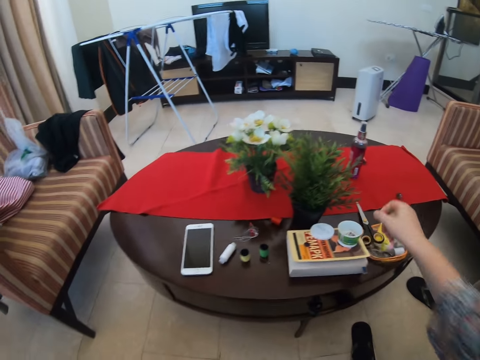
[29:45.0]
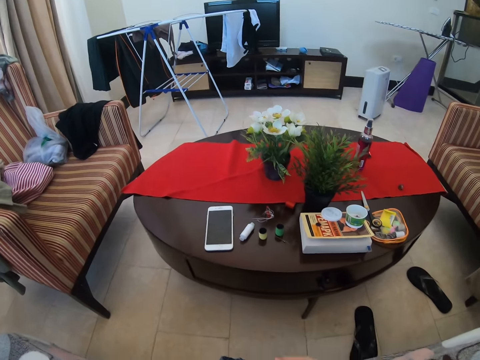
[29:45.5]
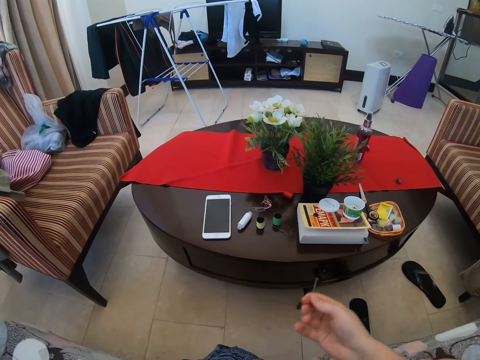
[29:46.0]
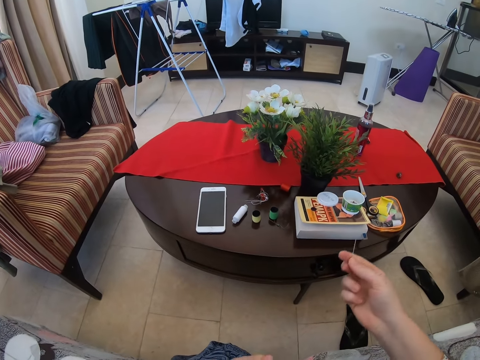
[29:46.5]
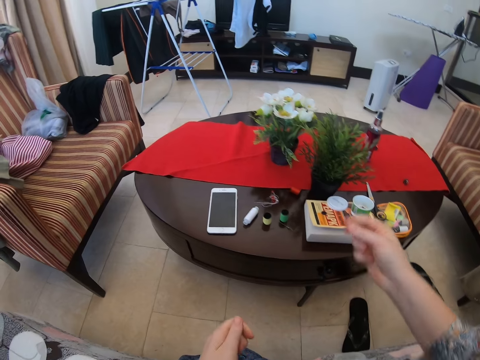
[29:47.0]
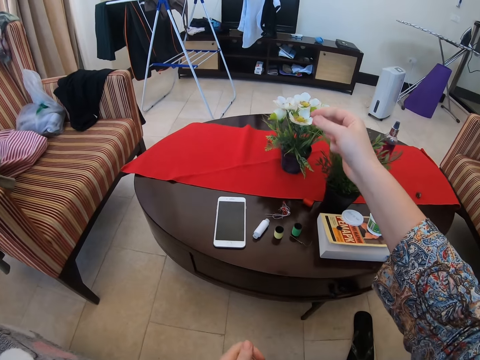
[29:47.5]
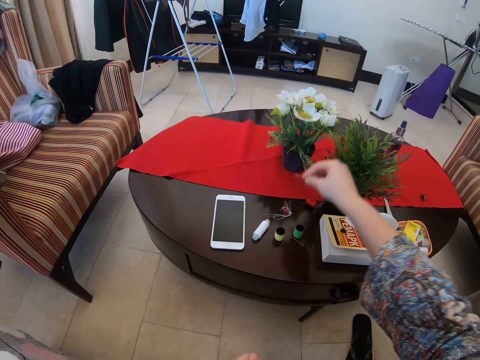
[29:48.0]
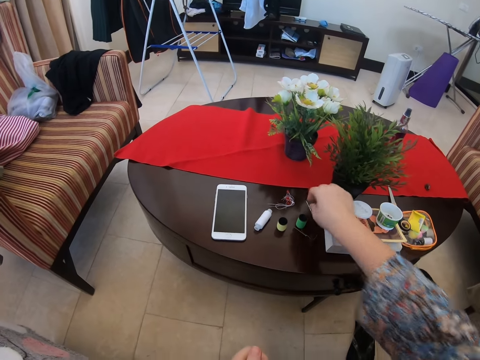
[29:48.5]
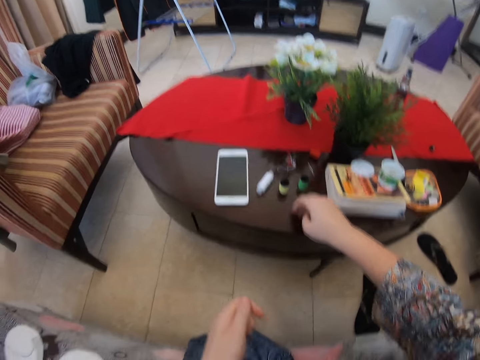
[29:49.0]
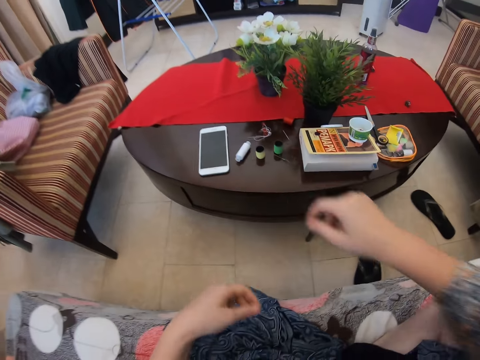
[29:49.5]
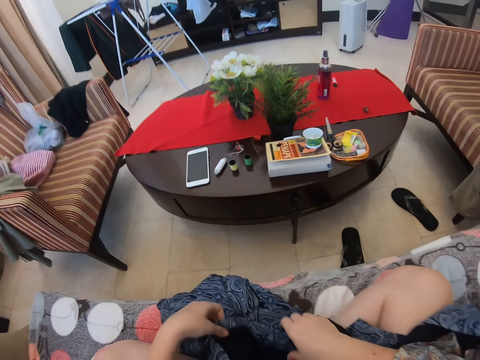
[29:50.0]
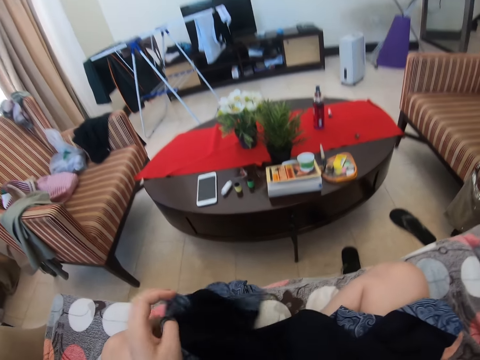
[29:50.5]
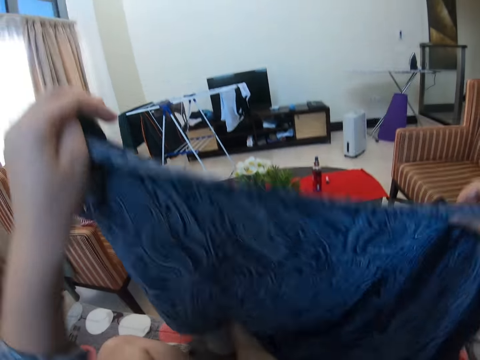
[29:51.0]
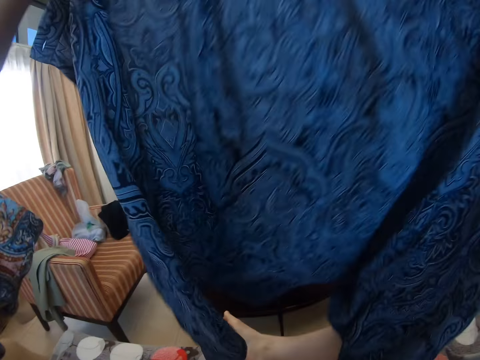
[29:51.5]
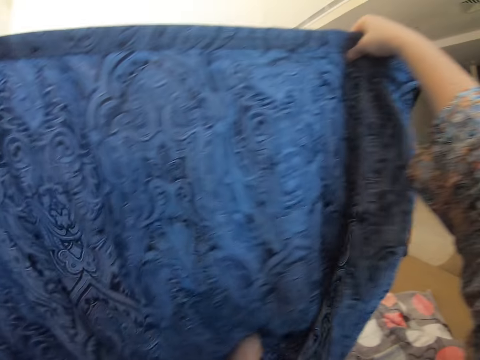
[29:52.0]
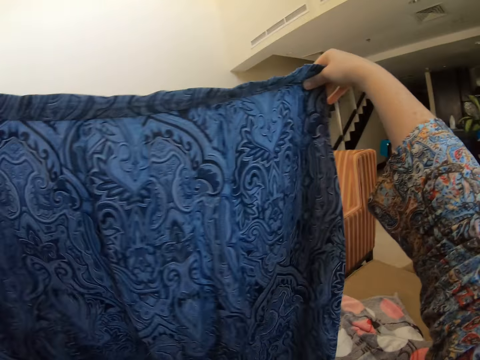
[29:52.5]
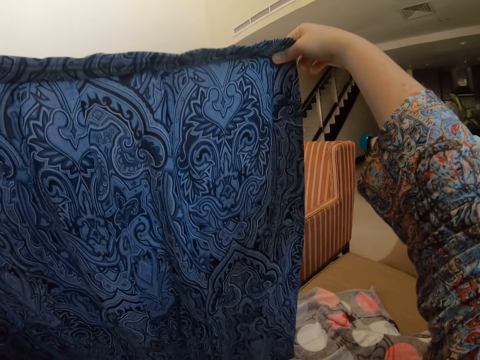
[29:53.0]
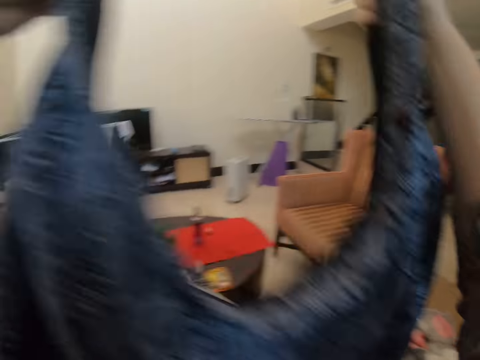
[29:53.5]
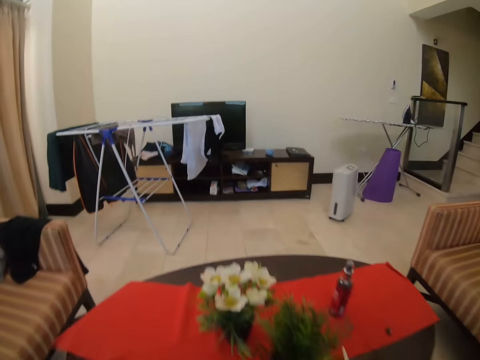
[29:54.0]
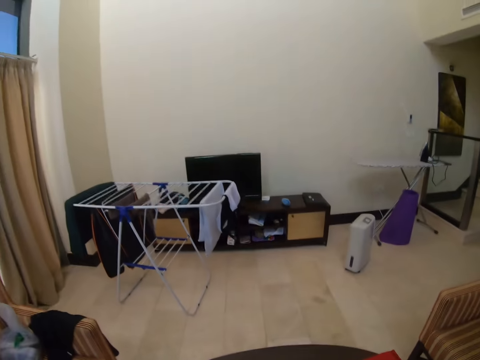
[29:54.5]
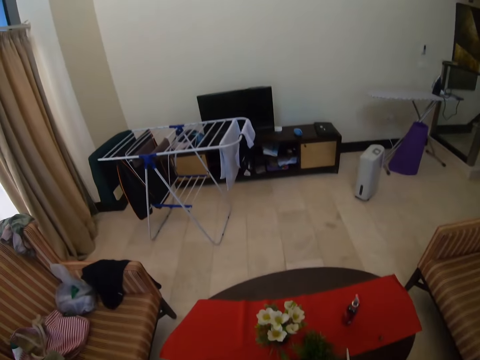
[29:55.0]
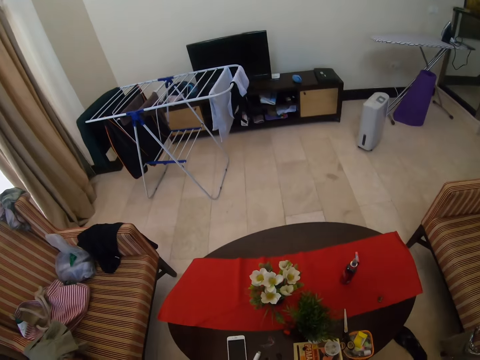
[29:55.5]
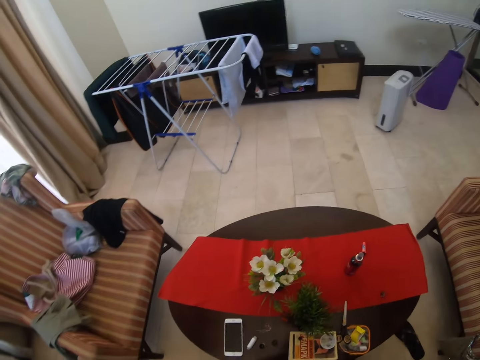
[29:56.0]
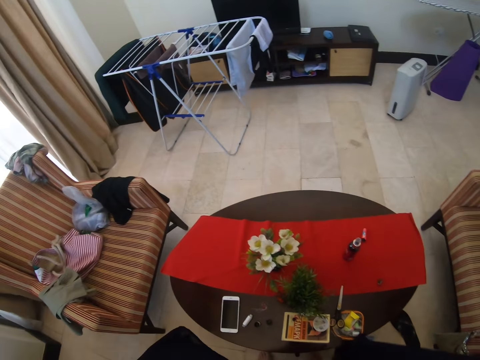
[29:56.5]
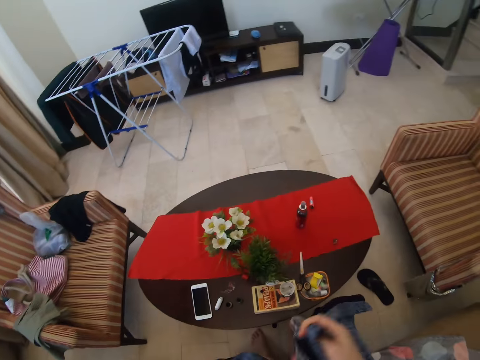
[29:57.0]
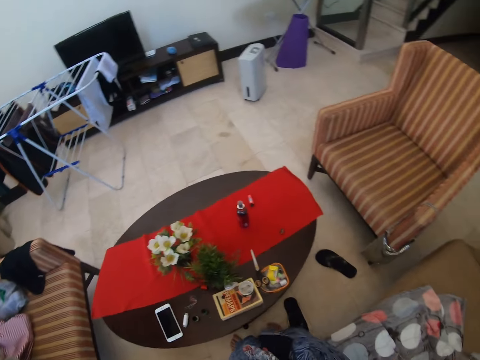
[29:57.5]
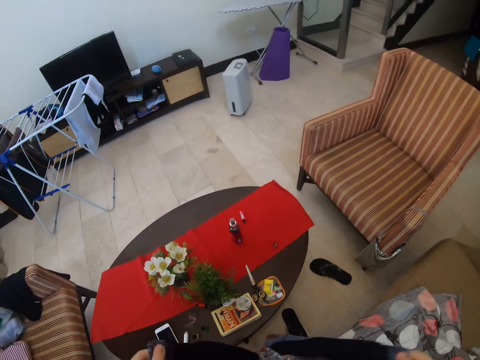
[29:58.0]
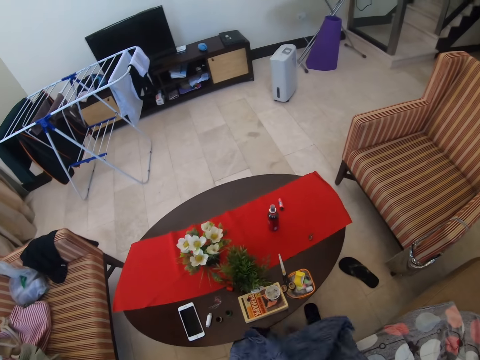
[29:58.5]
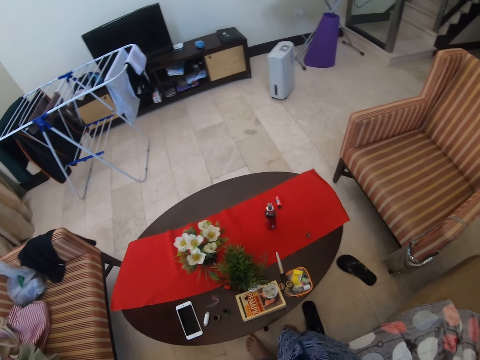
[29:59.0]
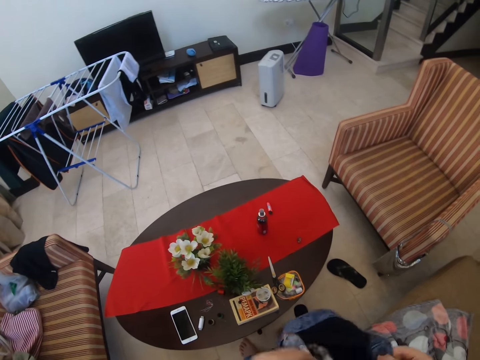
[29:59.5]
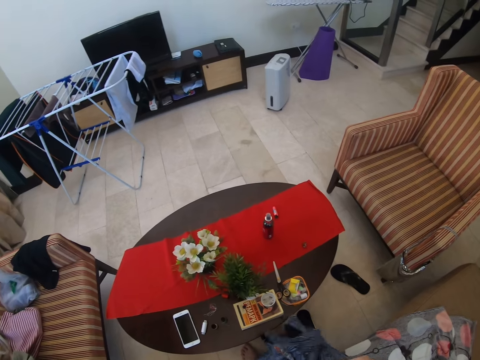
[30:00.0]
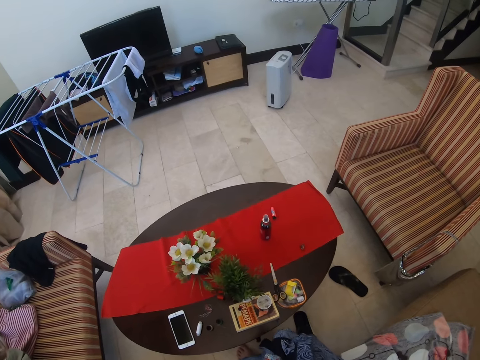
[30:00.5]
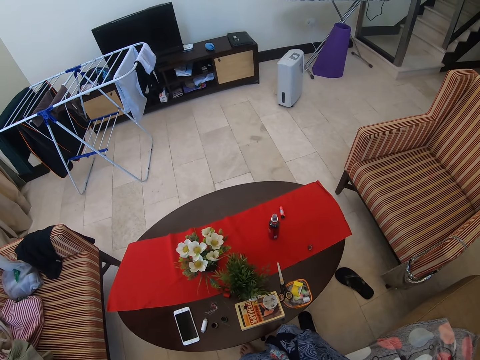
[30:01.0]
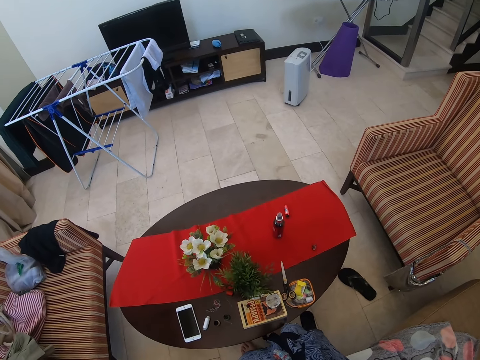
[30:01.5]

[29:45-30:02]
The camera wearer is putting down the pair of scissors. They take the needle. They are putting down the needle. They raise the clothes. They stand. They put on the clothes.

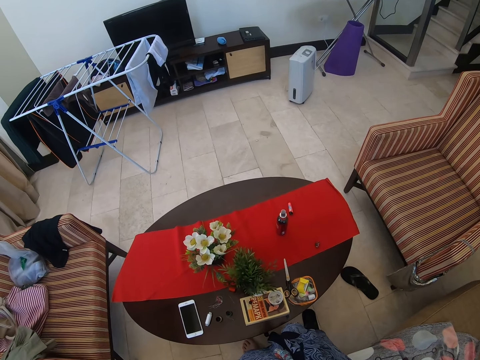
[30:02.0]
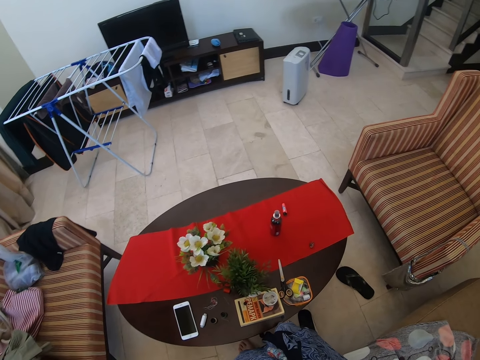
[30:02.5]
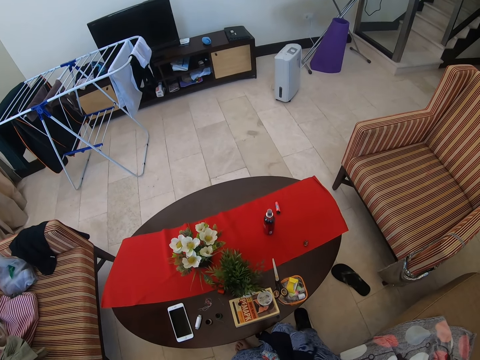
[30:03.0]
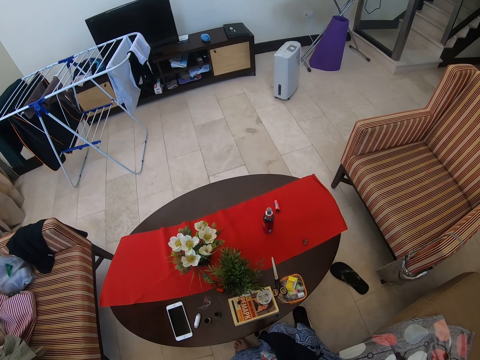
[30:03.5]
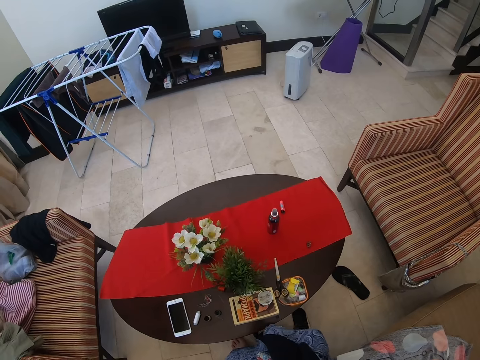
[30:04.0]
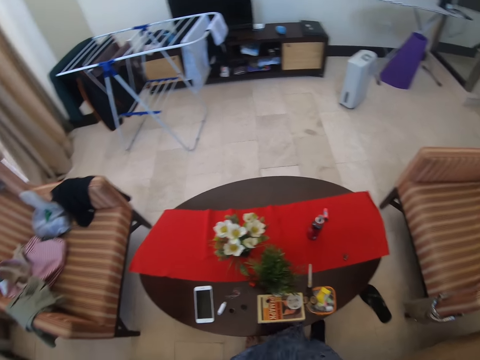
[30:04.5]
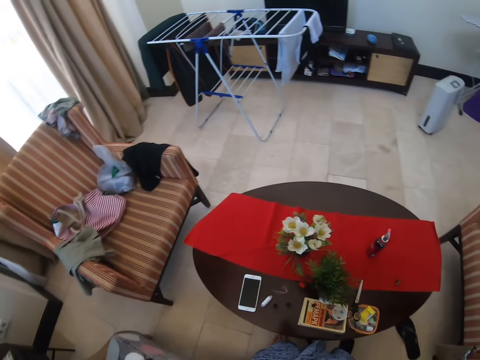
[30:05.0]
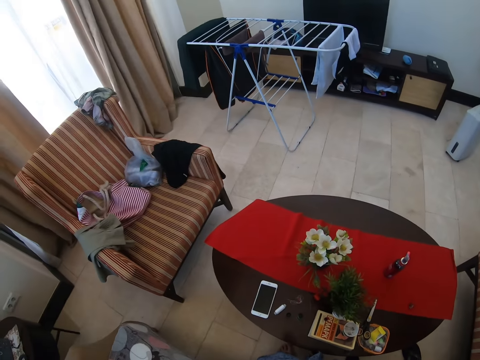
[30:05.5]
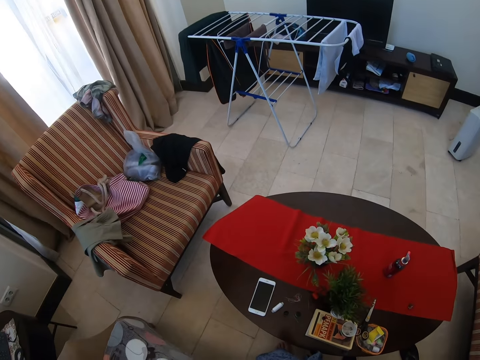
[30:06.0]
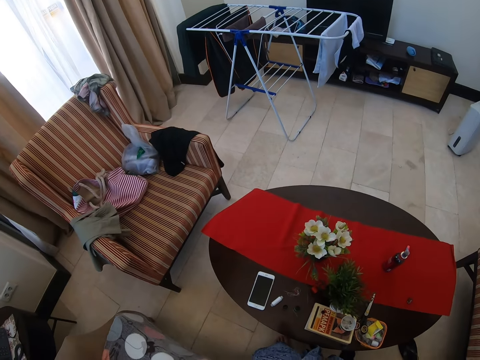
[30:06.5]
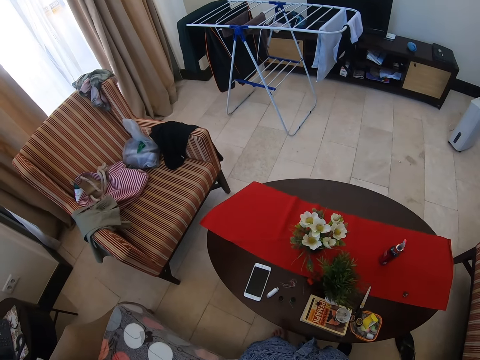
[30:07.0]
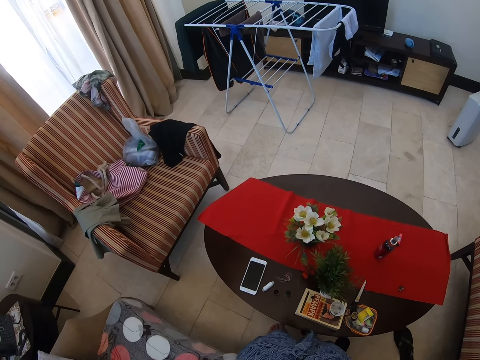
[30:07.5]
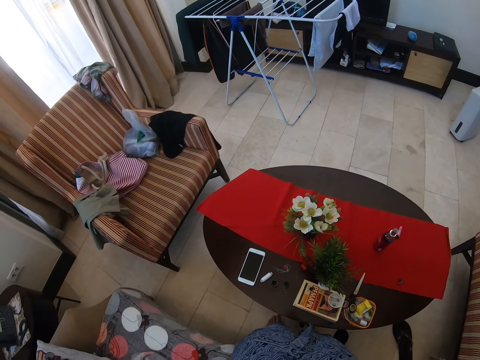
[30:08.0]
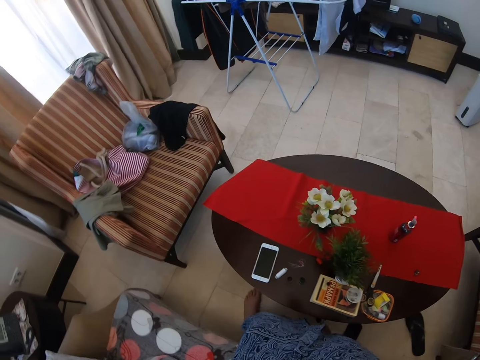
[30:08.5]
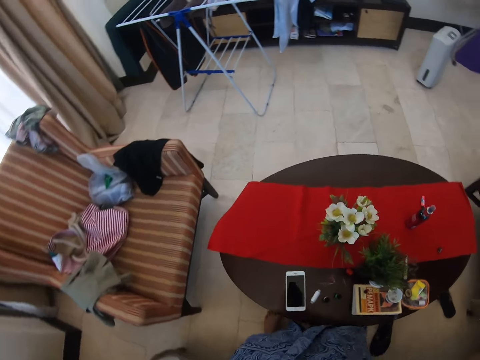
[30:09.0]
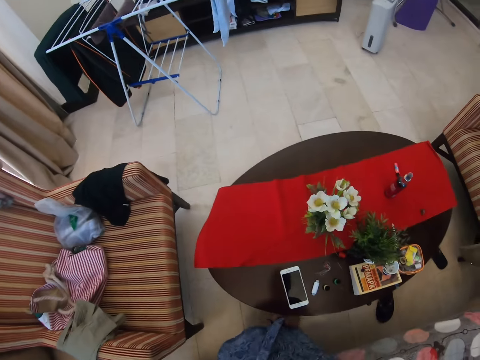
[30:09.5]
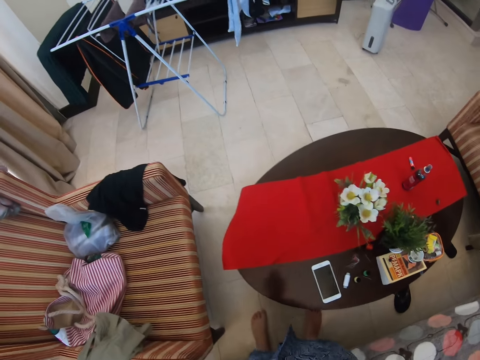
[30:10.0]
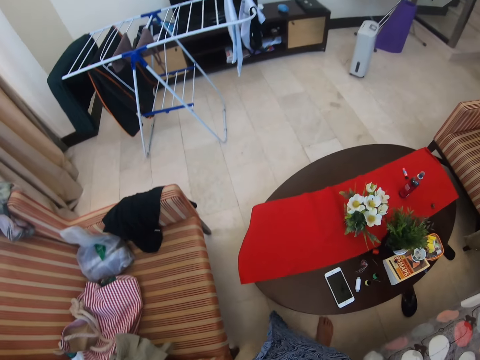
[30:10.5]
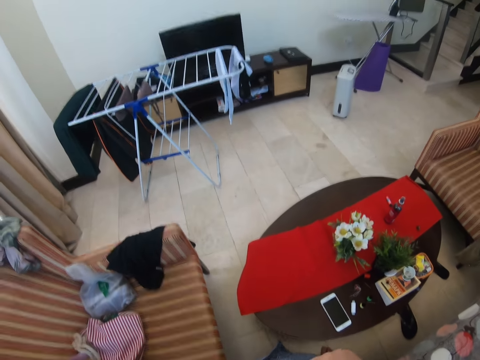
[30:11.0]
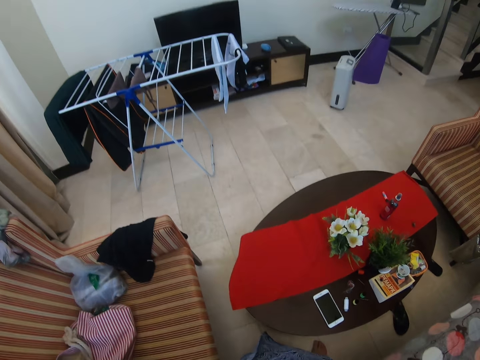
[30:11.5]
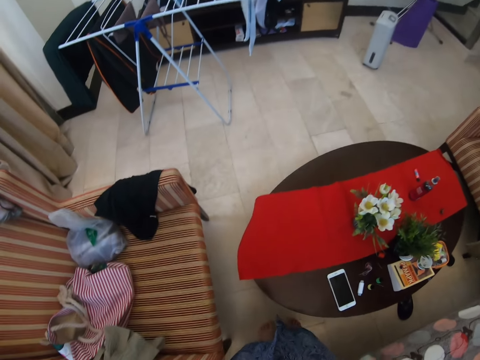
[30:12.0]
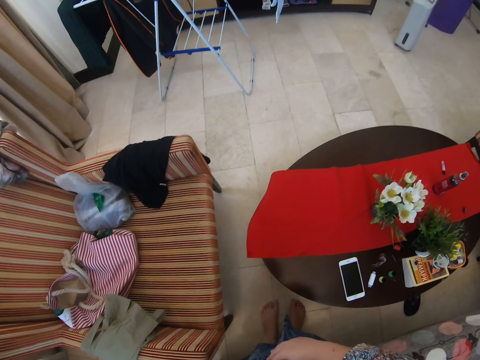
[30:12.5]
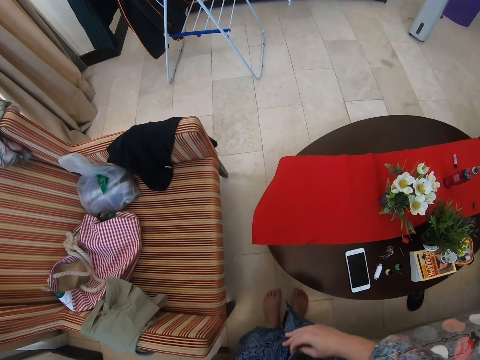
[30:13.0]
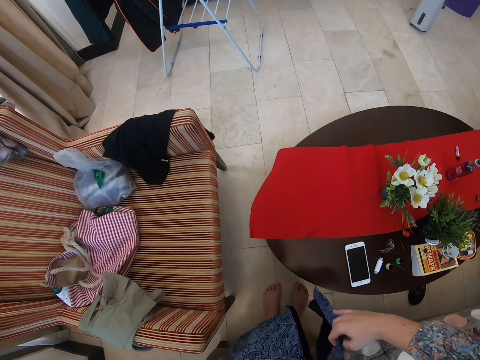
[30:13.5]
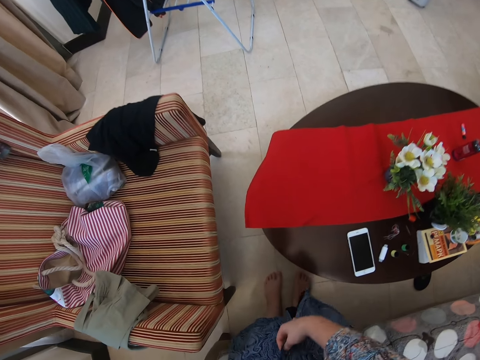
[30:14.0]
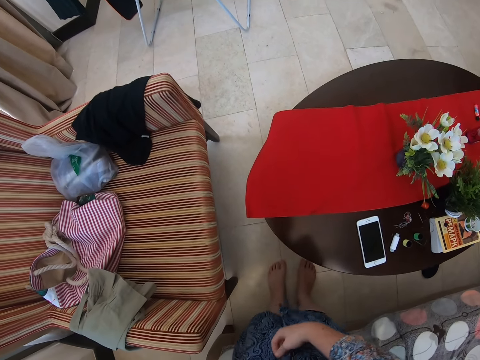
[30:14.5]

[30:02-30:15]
The camera wearer walks. They adjust the clothes.
